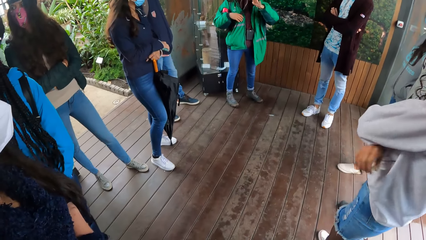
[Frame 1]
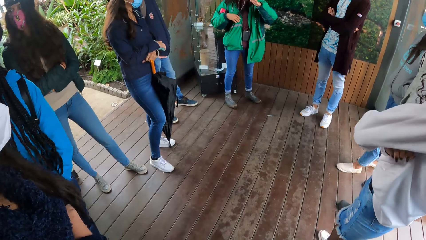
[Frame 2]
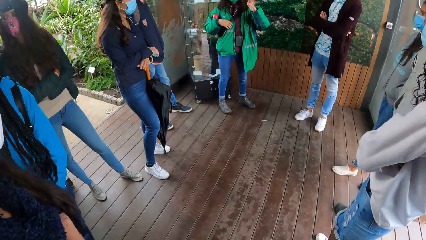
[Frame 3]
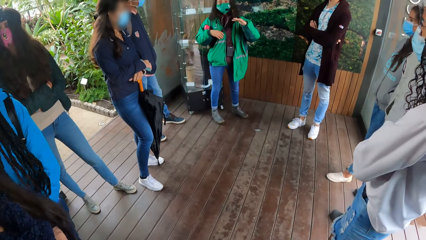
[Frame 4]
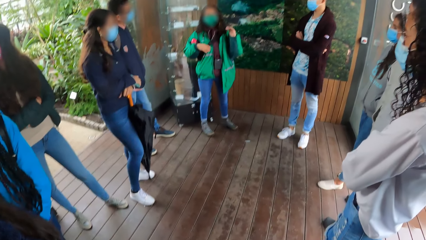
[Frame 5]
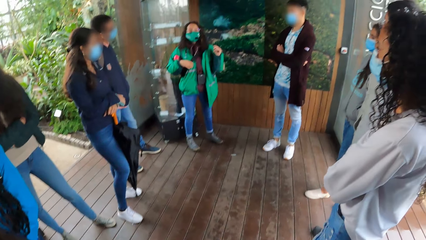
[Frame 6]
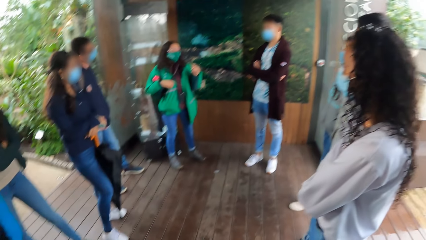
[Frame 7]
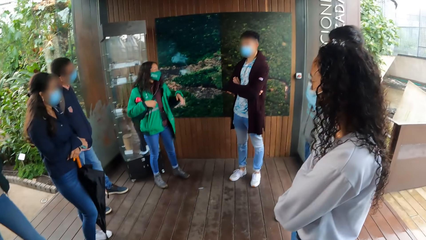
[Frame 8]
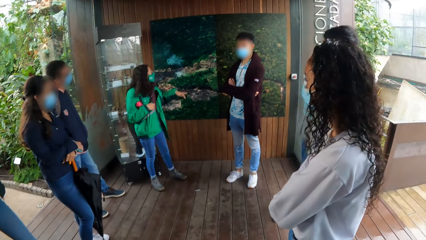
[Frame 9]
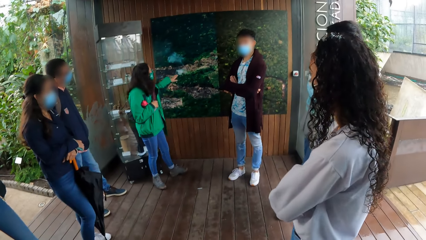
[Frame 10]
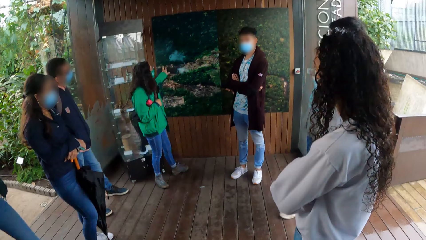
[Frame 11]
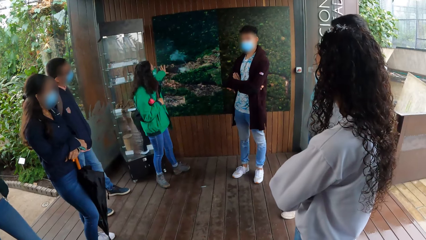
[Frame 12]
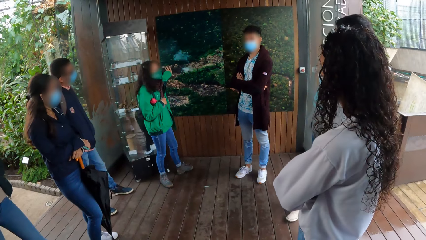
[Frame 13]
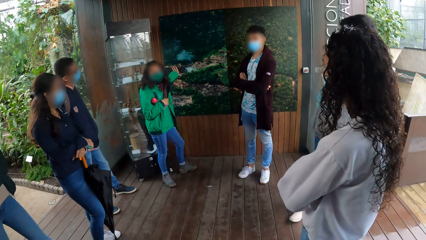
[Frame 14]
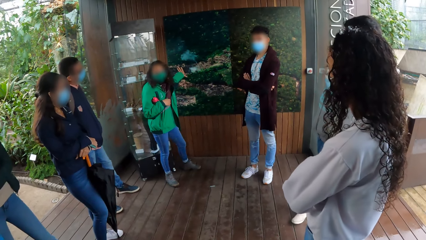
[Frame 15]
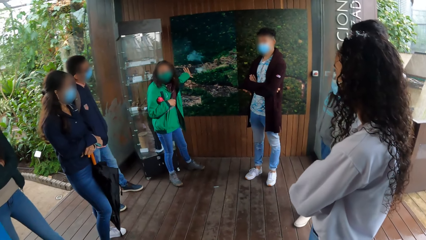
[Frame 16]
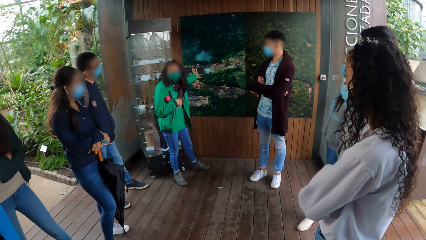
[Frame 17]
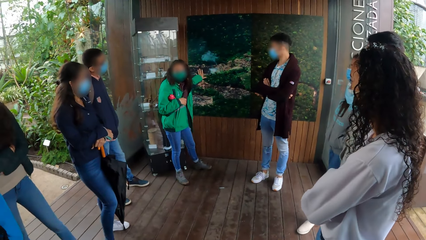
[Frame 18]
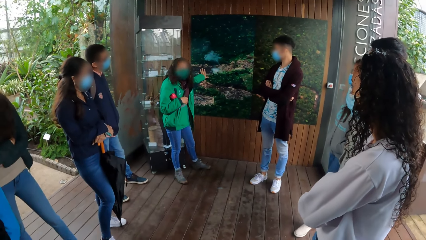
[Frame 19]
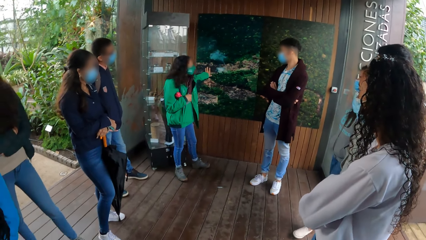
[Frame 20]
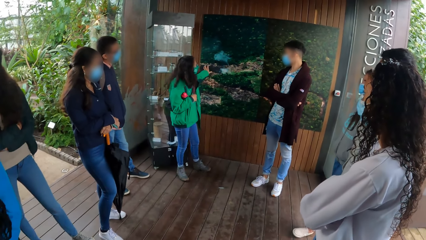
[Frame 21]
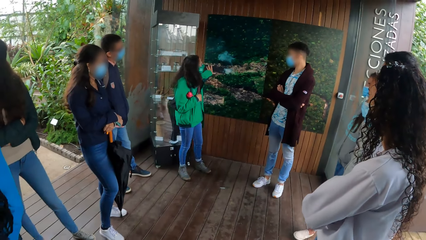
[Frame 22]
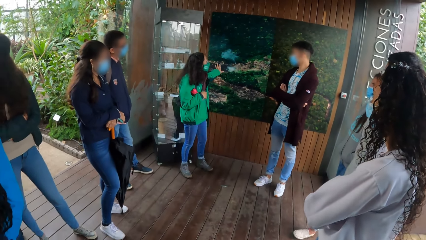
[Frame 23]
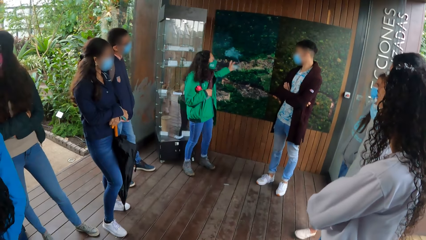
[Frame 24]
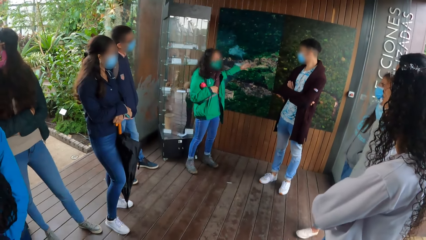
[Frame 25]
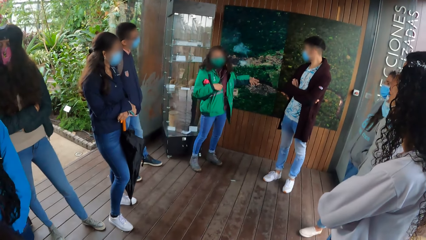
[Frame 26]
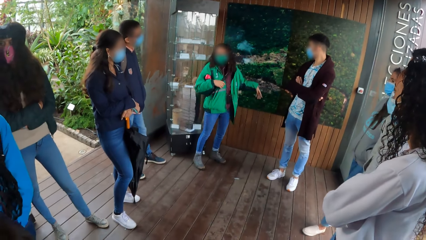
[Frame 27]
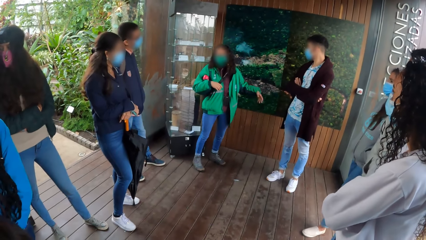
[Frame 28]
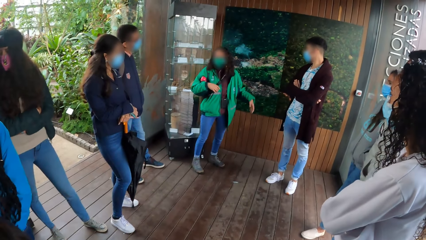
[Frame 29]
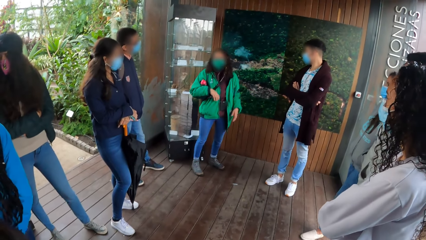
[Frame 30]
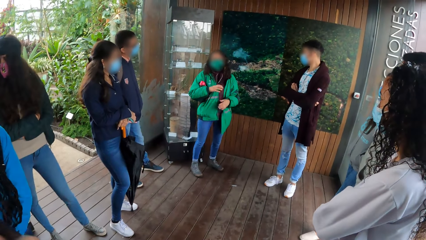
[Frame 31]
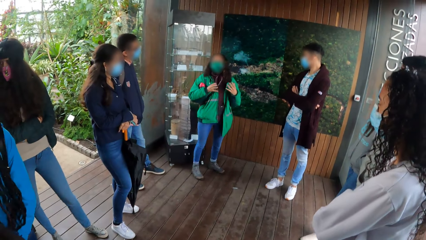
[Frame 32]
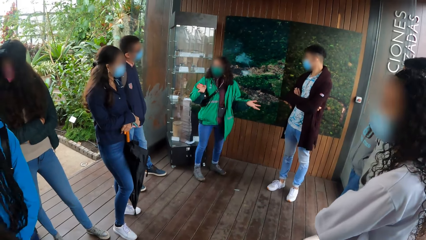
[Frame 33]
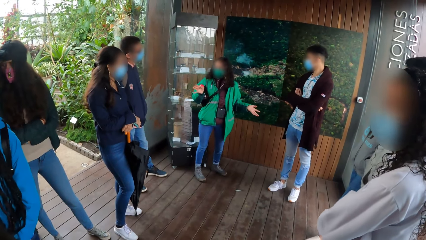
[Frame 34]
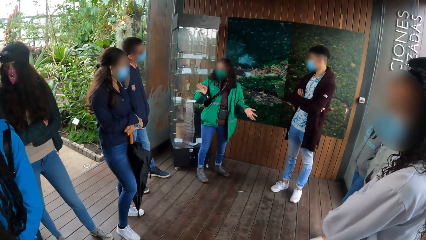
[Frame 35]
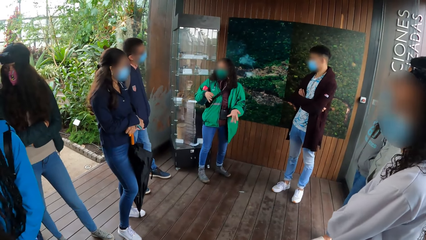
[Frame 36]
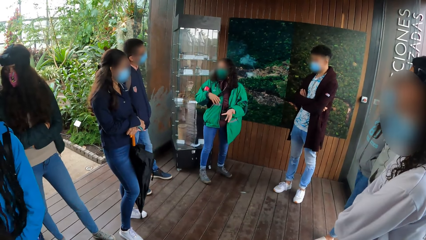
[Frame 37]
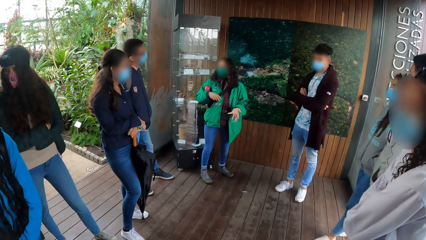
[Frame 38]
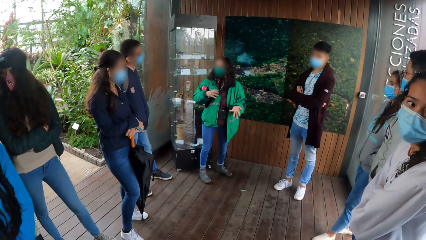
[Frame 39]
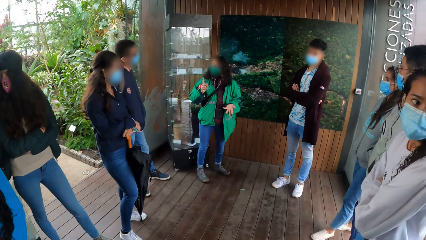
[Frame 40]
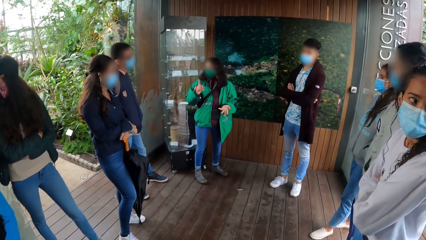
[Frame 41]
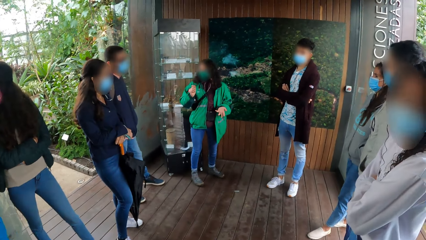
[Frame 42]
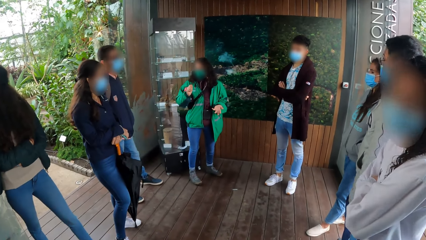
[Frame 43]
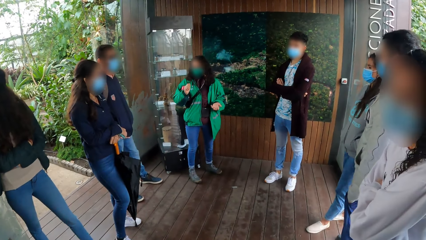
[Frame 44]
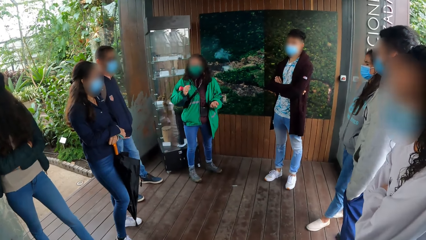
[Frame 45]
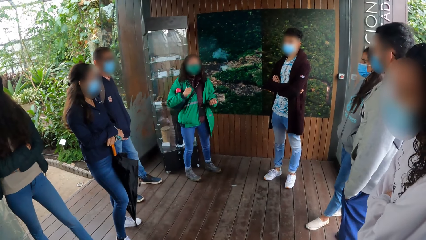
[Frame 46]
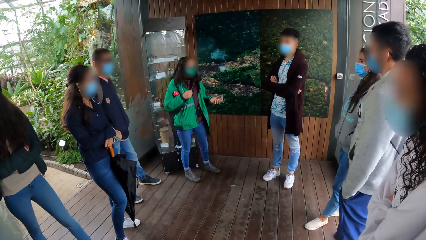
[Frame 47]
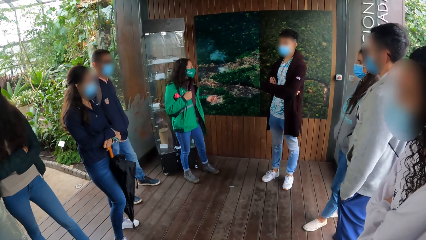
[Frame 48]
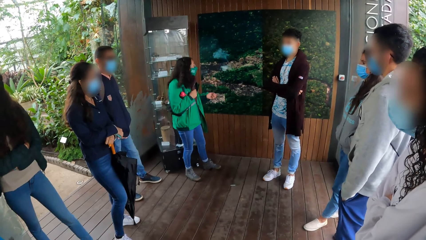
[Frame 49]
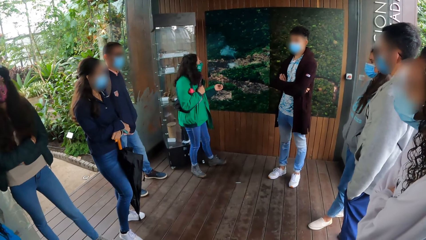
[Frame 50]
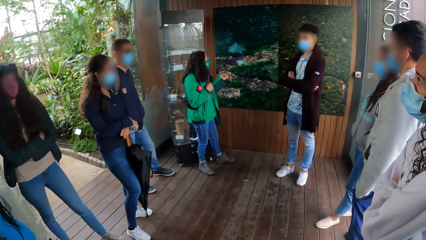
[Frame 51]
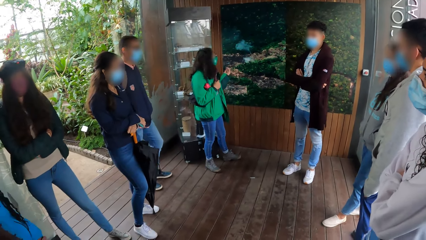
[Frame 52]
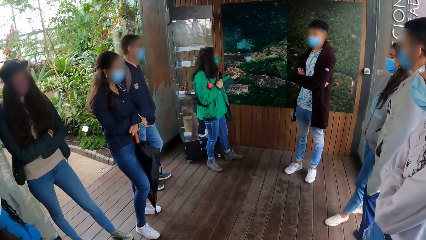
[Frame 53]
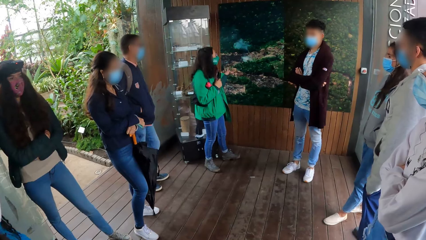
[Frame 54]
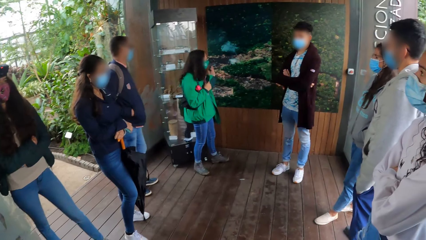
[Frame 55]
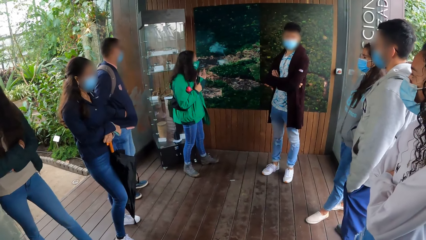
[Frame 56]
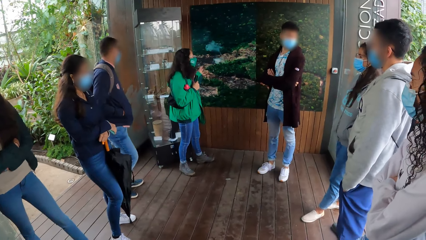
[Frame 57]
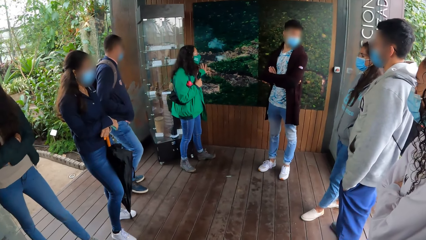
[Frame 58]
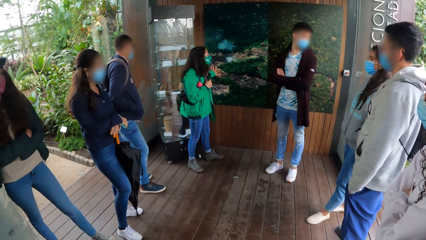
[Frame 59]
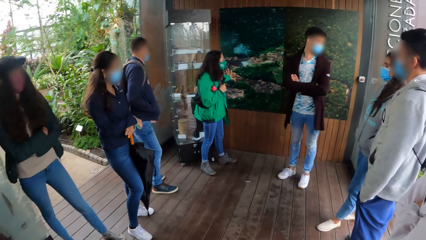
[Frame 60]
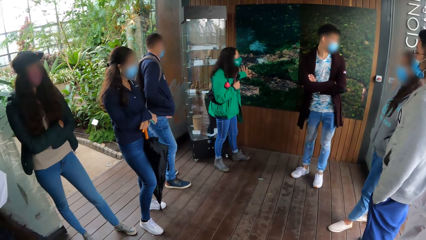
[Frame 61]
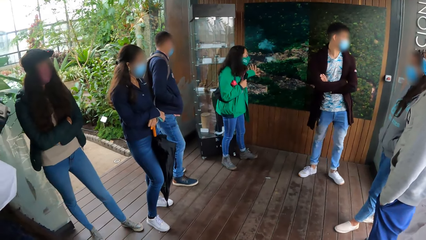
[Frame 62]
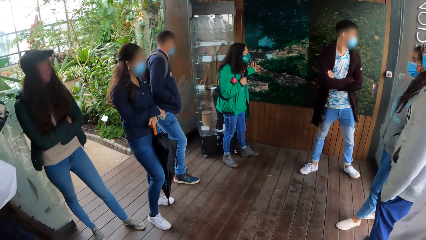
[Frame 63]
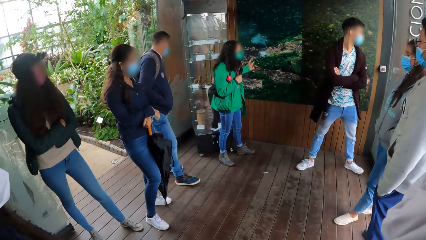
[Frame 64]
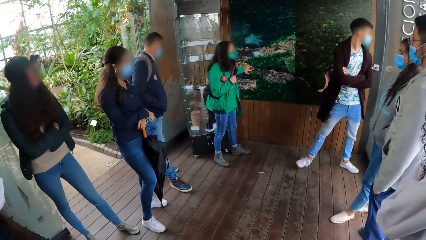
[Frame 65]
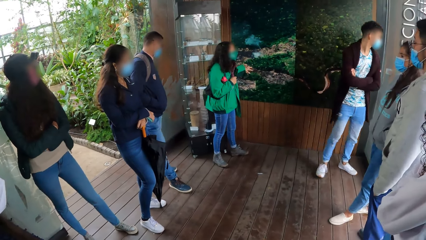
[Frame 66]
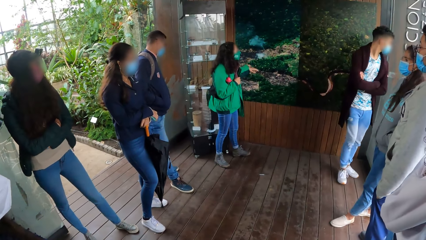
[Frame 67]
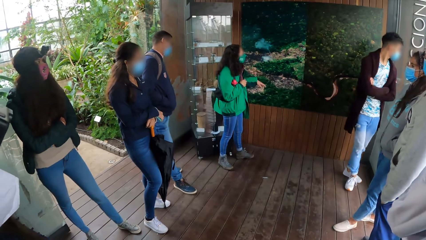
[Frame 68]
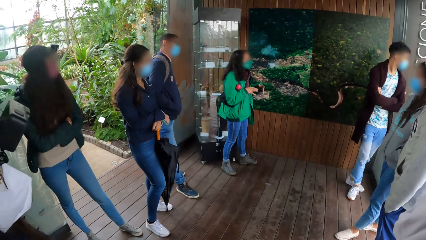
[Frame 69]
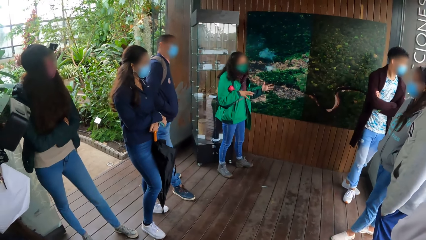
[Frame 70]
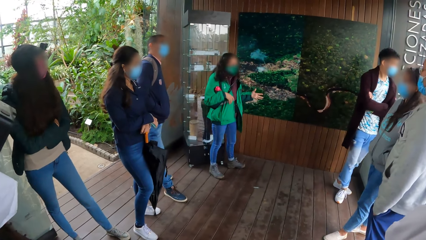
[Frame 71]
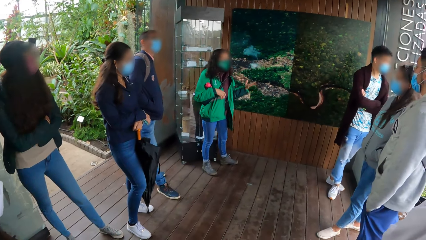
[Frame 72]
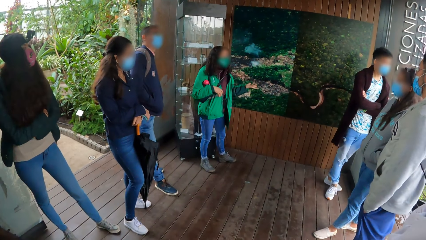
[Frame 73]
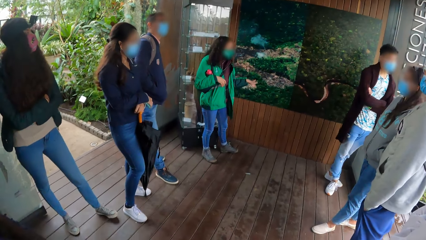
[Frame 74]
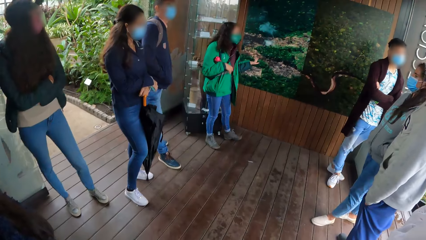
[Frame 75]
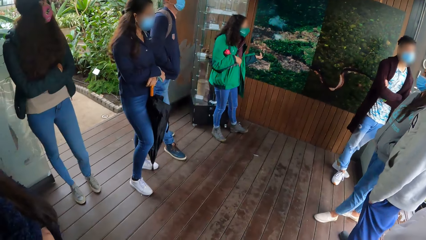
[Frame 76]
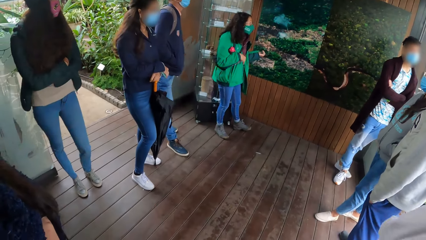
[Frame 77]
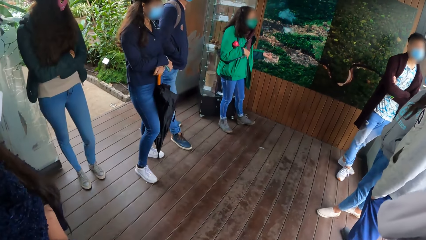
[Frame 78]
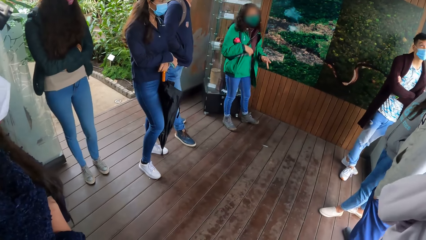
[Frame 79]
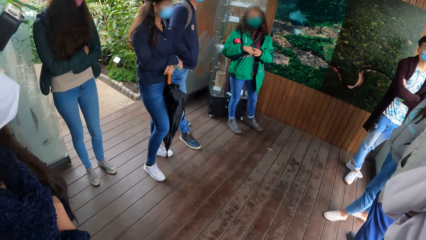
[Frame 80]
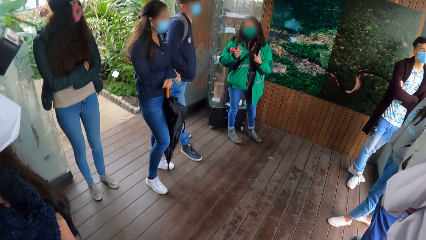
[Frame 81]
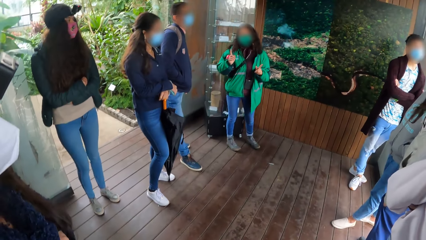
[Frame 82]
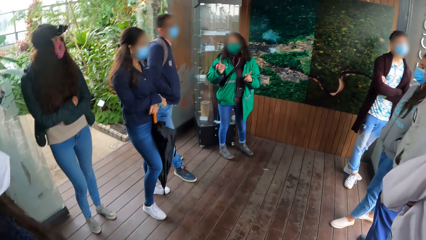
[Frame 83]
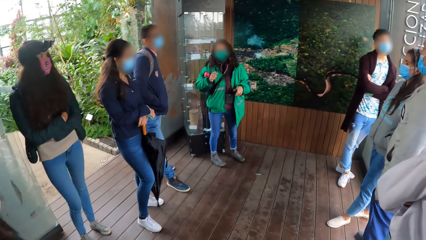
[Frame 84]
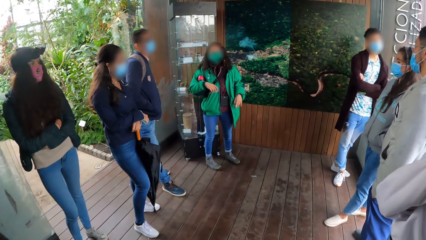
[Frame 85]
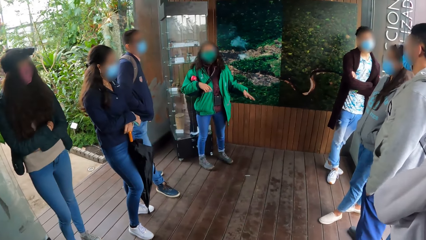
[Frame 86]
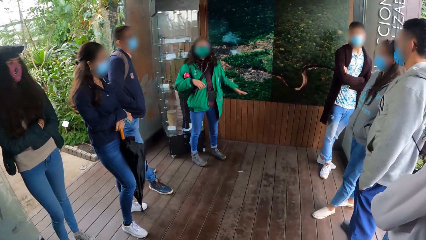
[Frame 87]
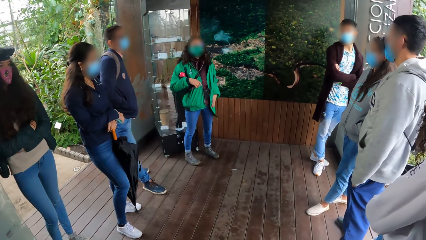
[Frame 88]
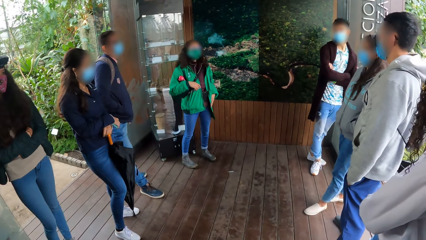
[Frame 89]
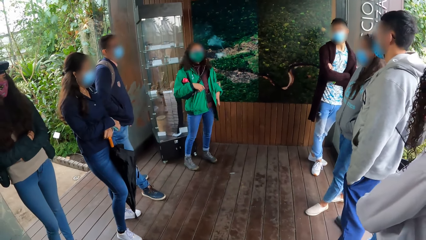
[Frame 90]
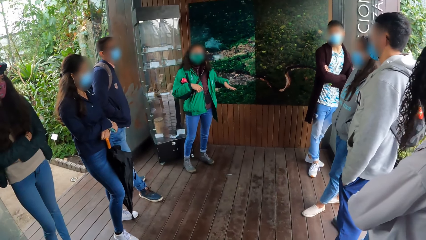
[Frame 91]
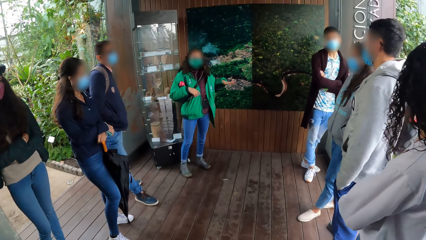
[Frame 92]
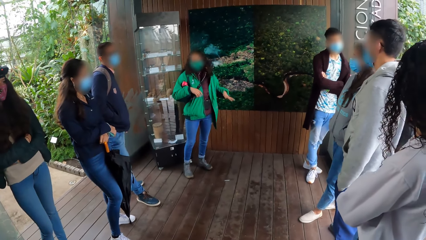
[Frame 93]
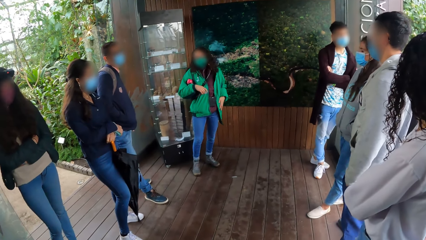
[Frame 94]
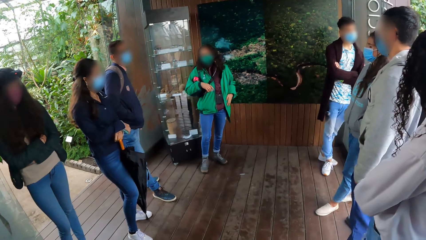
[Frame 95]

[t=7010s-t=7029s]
The woman touches the wall painting with her left hand. The woman takes her left hand off the wall painting. The woman touches the wall painting with her left hand. The woman takes her left hand off the wall painting. The man rests on a glass wall.
